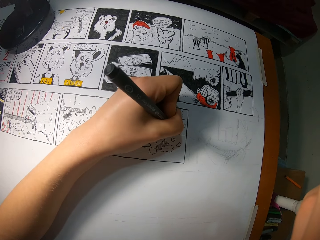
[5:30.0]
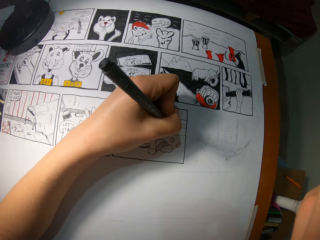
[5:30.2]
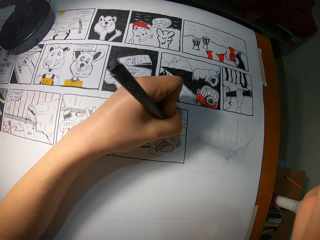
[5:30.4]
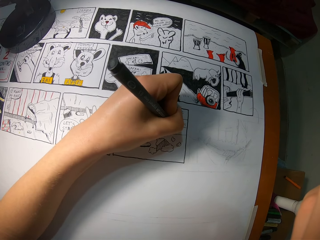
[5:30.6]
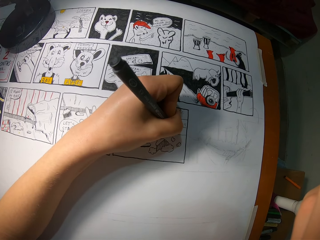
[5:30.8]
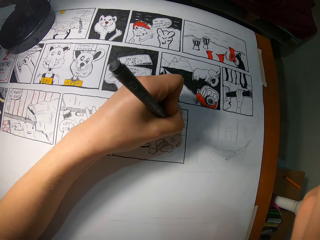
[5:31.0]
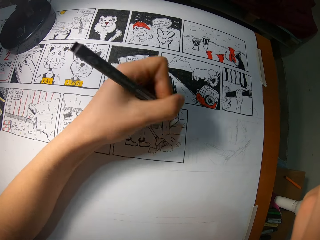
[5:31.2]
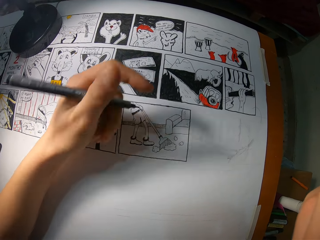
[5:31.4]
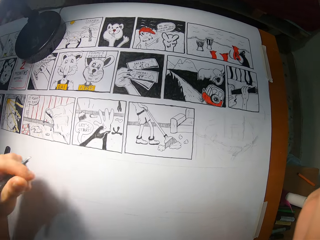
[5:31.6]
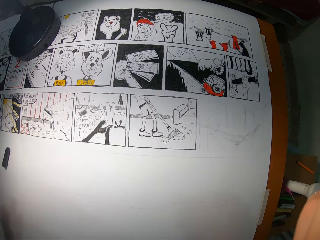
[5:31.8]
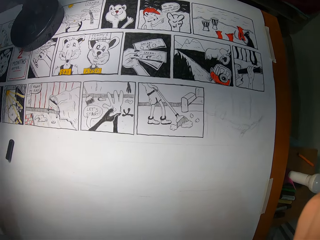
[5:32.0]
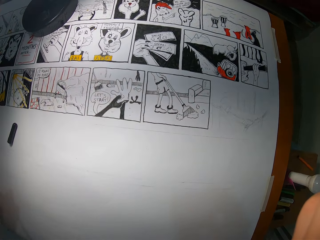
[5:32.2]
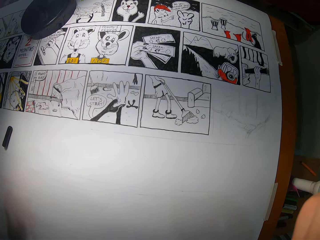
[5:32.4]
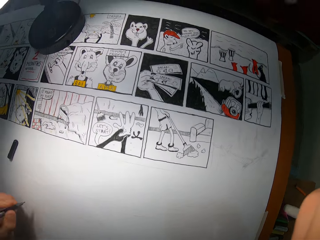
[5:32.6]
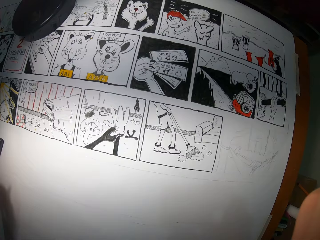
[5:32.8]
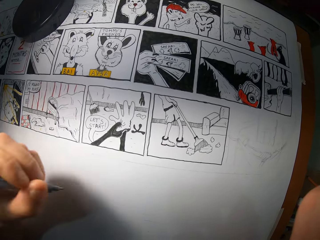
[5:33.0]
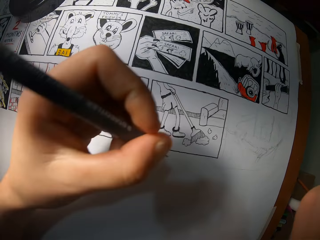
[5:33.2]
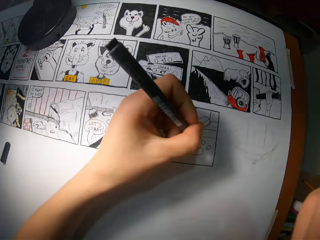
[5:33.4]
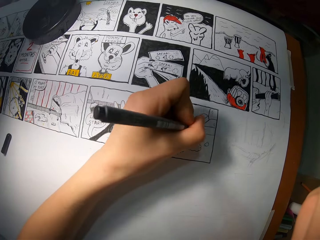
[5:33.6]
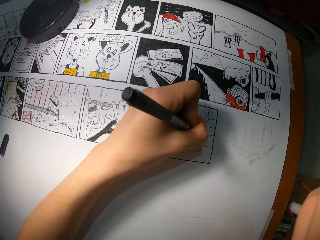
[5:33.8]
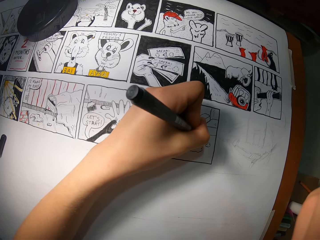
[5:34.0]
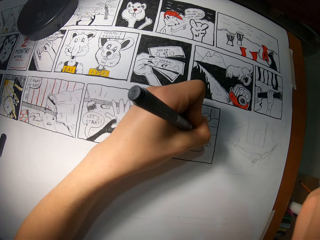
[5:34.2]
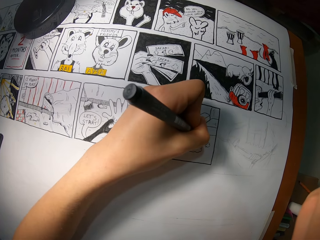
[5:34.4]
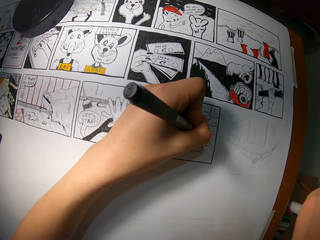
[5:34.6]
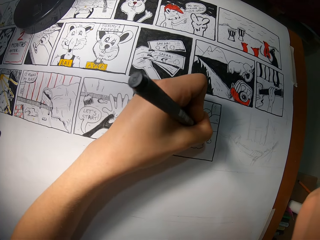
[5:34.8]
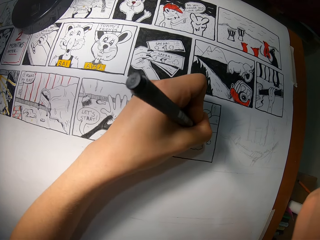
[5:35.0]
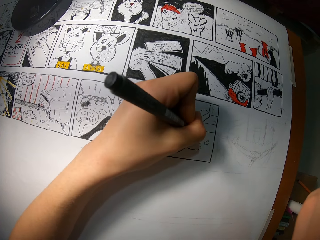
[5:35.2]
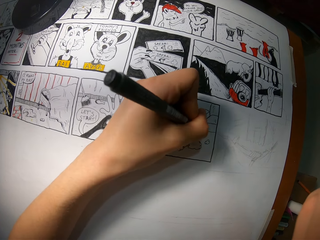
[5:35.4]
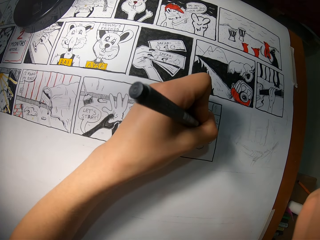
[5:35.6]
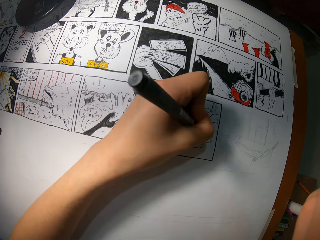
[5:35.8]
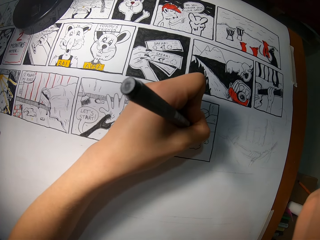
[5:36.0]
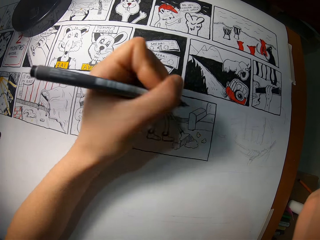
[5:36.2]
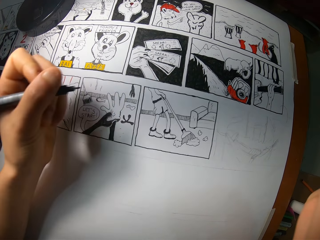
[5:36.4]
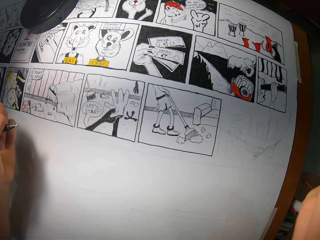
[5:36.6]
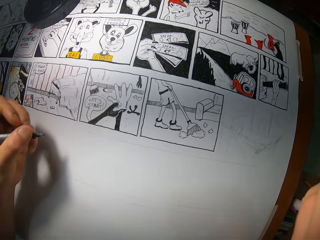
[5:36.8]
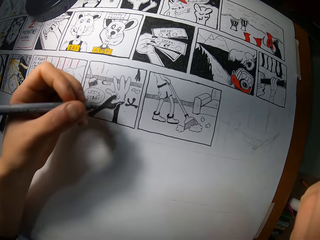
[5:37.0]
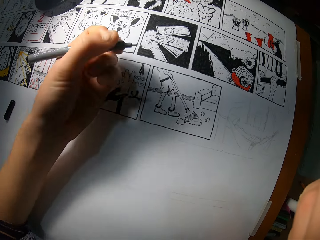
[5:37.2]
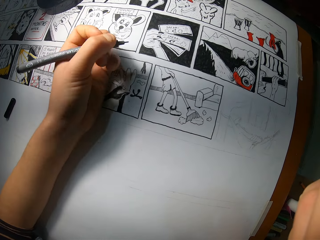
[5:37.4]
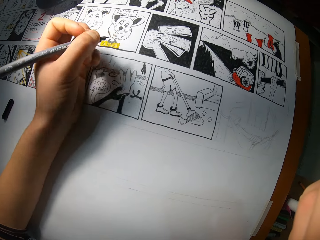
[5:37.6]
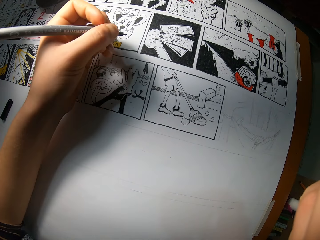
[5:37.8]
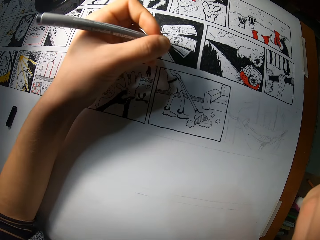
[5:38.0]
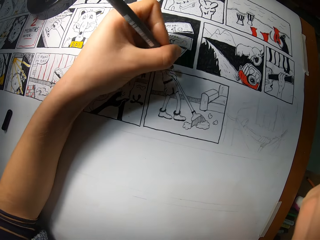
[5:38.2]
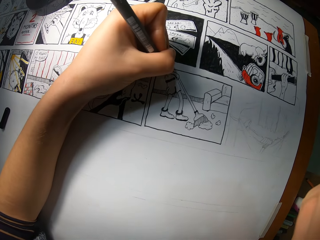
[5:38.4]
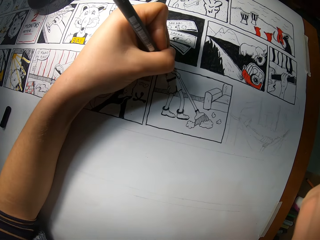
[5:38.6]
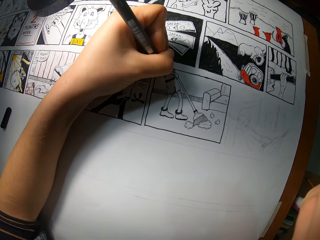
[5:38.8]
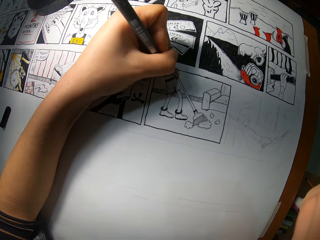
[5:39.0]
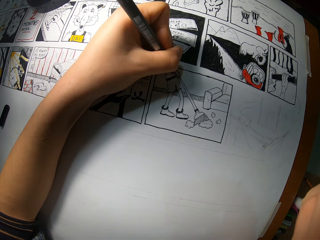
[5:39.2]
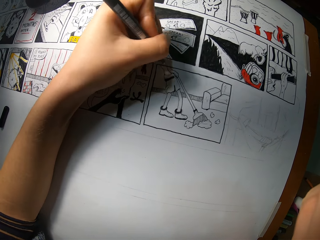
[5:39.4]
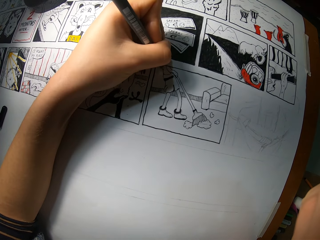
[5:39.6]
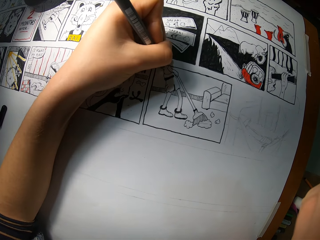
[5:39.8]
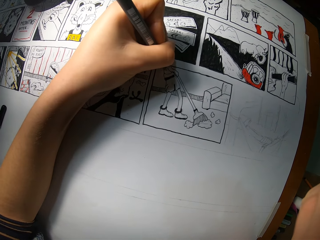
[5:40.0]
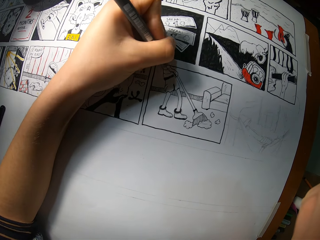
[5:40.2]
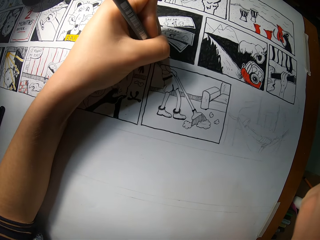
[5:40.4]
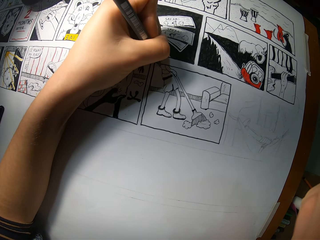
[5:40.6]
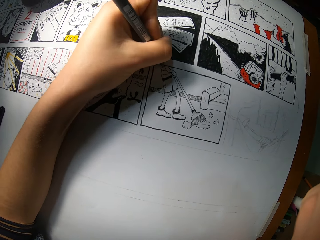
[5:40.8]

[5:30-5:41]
The camera wearer lifts up the hand. They draw a picture. They lift up the hand. They draw a picture.

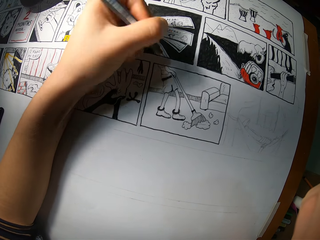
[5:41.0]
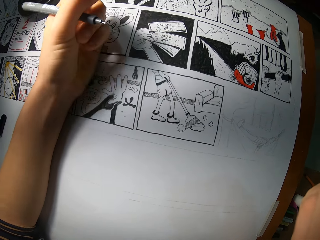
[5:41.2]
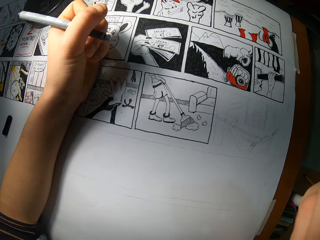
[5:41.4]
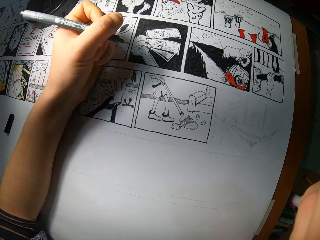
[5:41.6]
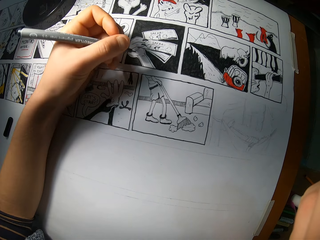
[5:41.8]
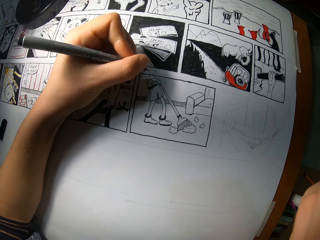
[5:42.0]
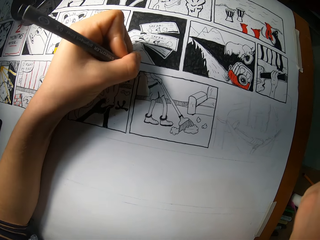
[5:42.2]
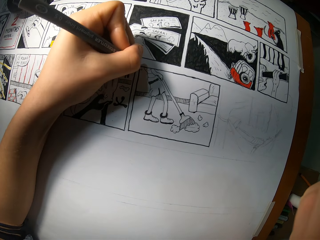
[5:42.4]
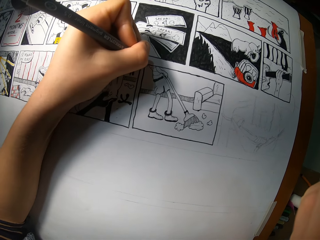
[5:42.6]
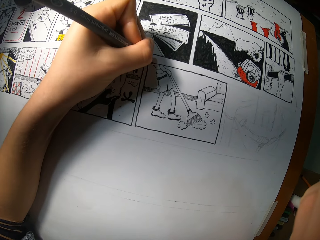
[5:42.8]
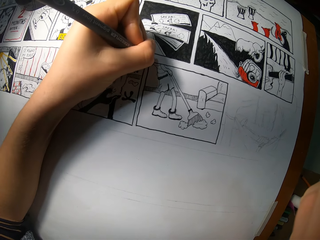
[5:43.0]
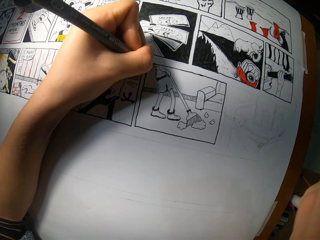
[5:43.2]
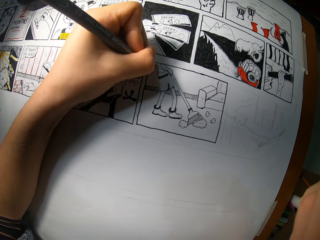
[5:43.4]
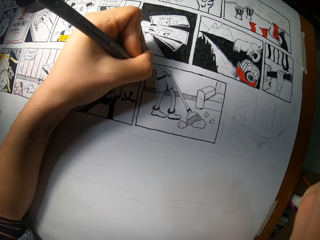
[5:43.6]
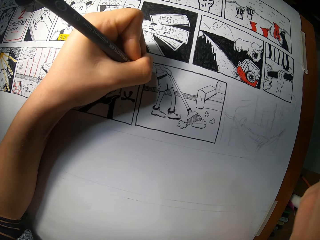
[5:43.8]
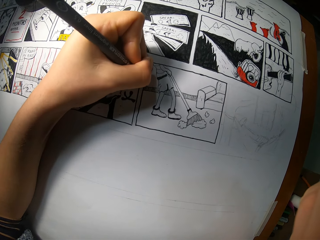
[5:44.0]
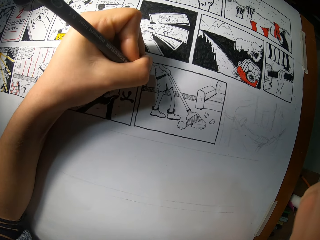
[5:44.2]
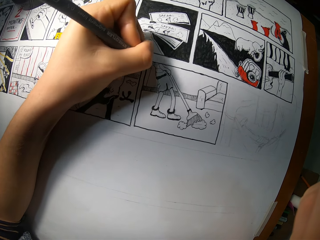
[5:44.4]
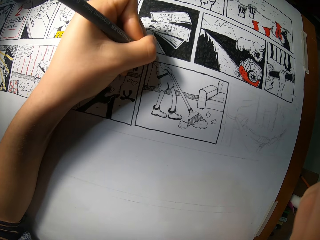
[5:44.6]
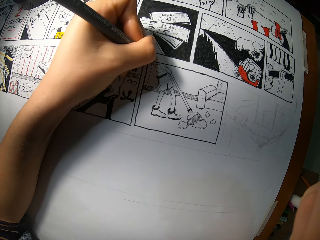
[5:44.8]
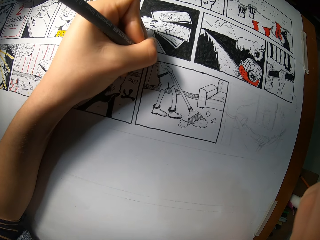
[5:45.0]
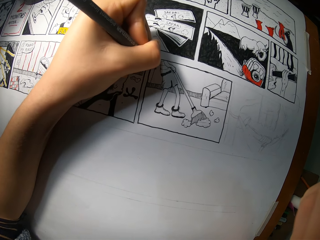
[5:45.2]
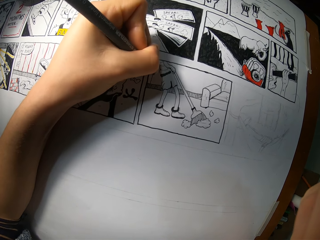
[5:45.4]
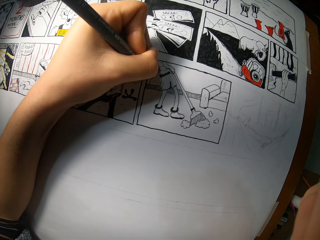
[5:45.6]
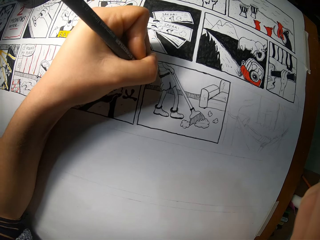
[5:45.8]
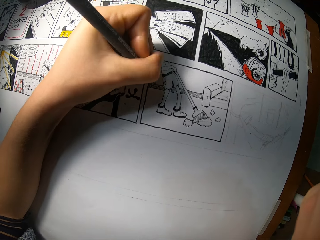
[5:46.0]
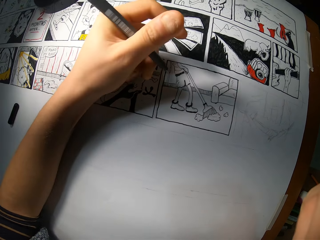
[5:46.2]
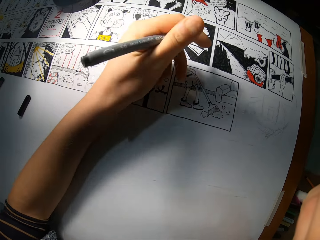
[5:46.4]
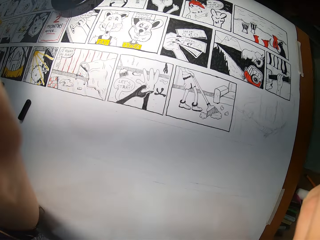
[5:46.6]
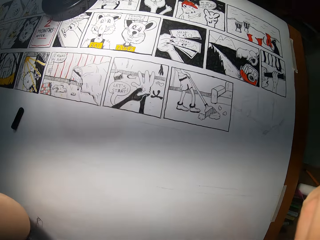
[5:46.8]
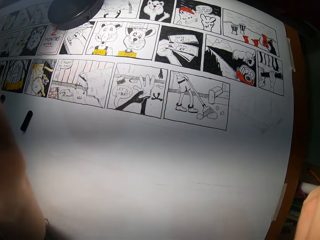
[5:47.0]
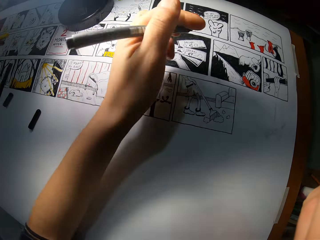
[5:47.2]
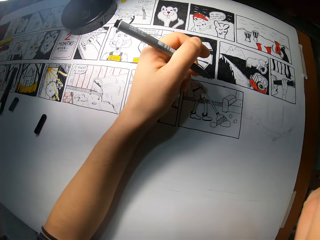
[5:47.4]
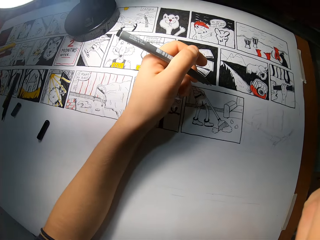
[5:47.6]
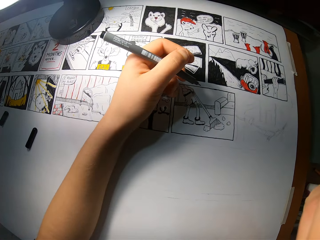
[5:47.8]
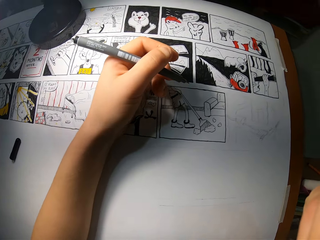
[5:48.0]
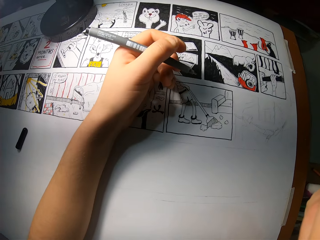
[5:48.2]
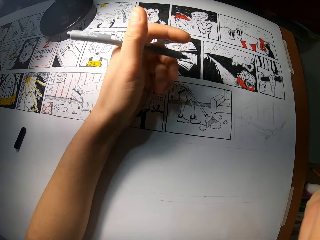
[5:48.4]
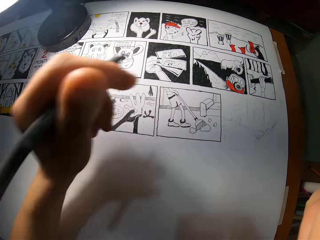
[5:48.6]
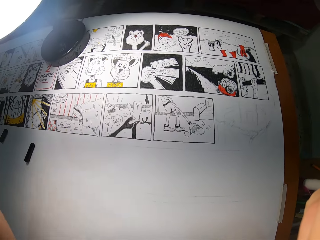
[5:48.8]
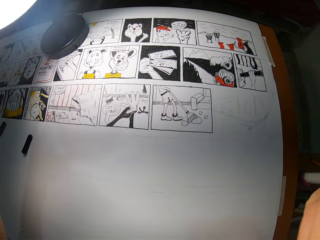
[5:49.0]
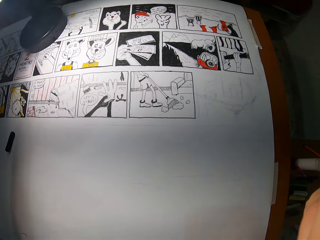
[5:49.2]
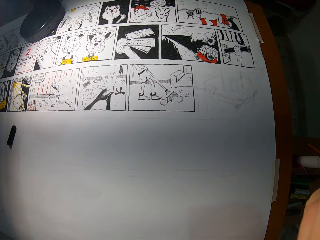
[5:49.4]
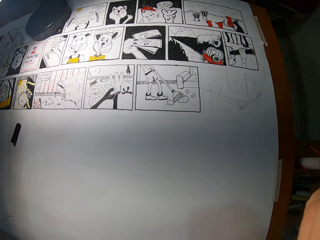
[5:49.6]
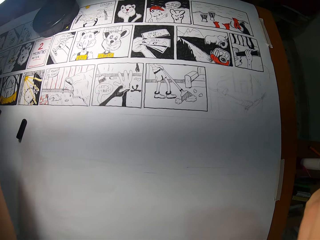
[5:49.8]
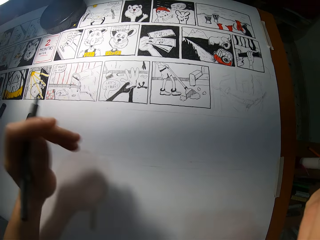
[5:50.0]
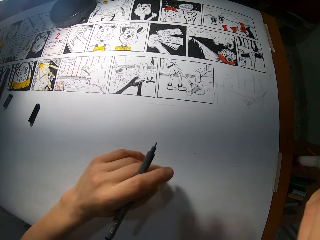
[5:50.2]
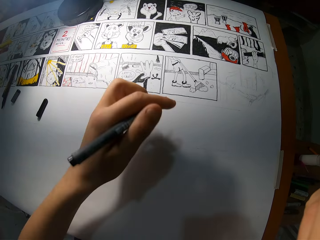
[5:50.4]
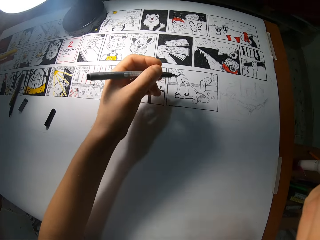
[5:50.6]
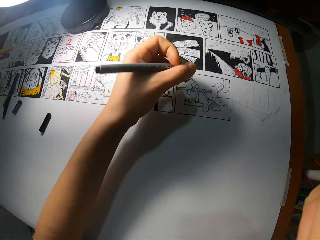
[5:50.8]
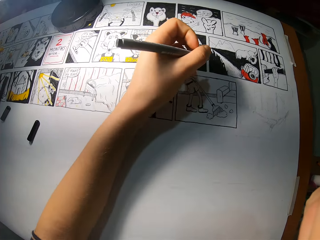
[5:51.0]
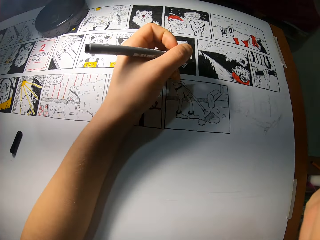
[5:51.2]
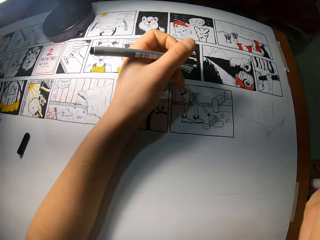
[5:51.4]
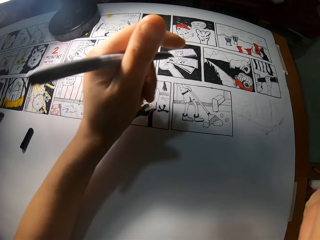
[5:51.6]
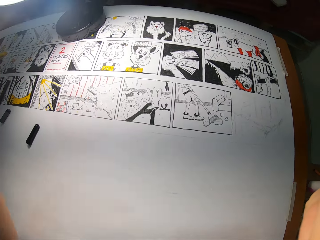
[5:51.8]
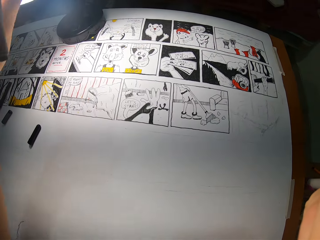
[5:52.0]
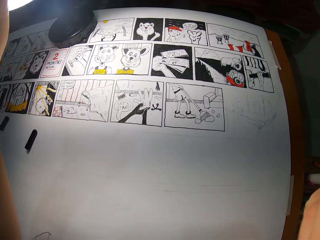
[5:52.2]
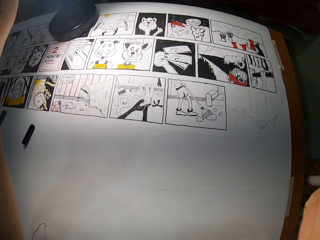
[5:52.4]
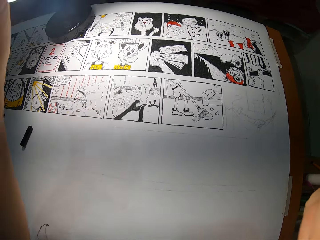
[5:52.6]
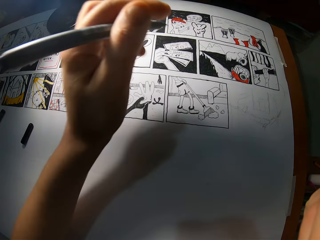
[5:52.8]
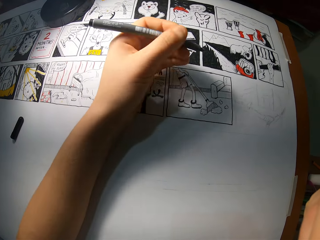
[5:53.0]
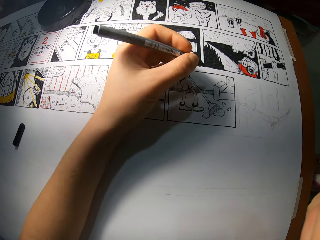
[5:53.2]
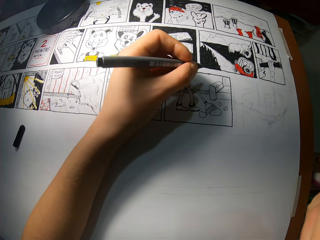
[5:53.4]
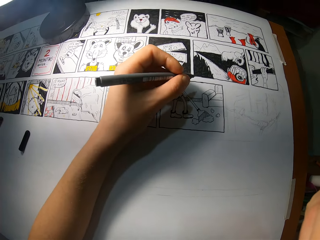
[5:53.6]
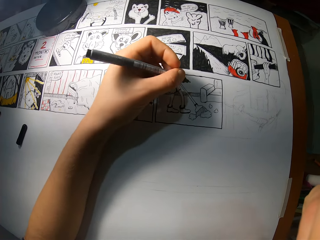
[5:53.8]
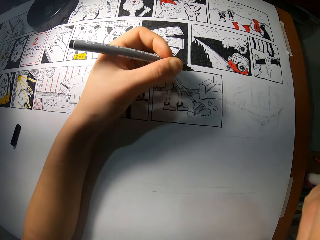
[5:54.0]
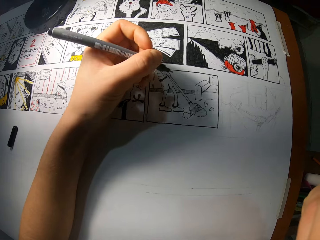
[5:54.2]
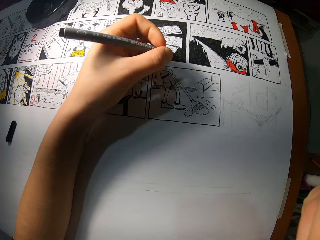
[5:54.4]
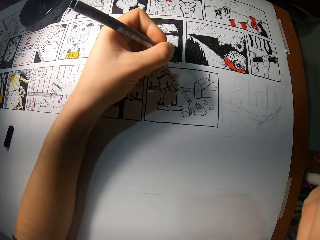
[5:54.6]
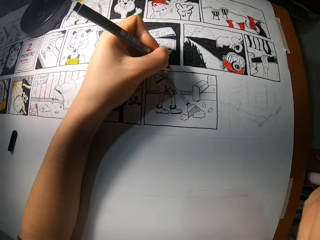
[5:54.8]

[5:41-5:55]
The camera wearer lifts up the hand. He draws a picture. He lifts up the hand and puts the hand down. He lifts up the hand. He adjusts a lamp on a table with his left hand. He puts the hand down. He lifts up the hand and puts the hand down.
